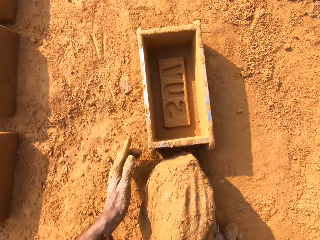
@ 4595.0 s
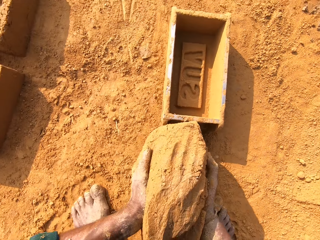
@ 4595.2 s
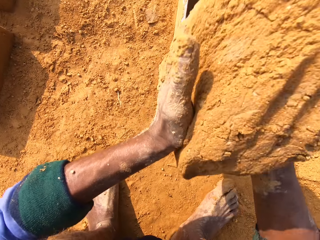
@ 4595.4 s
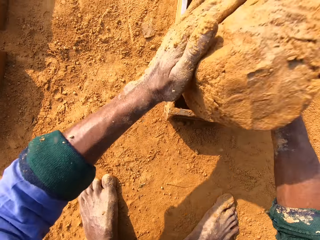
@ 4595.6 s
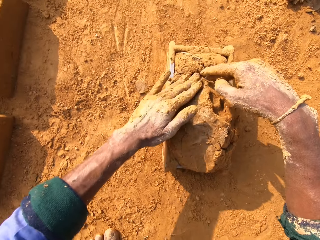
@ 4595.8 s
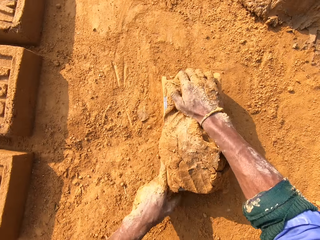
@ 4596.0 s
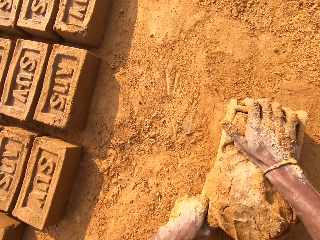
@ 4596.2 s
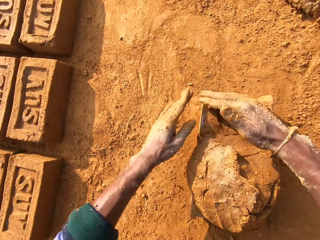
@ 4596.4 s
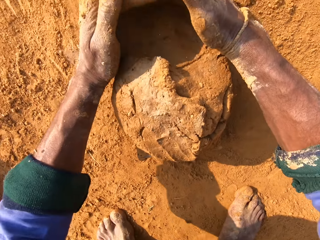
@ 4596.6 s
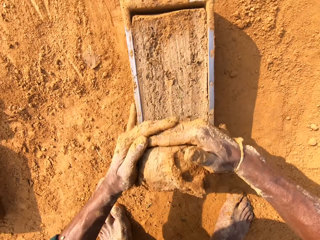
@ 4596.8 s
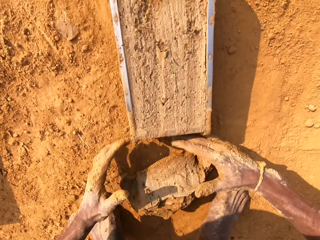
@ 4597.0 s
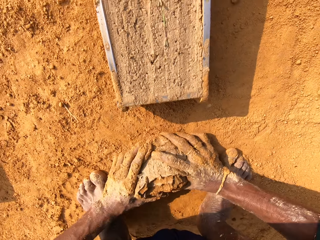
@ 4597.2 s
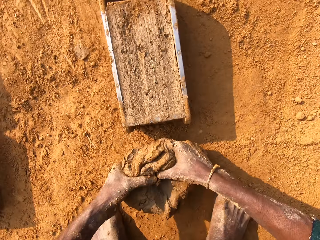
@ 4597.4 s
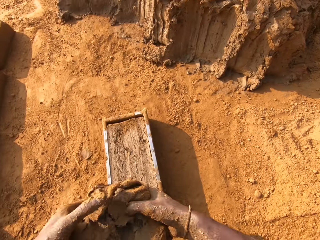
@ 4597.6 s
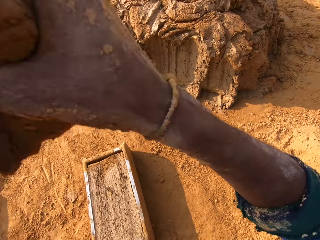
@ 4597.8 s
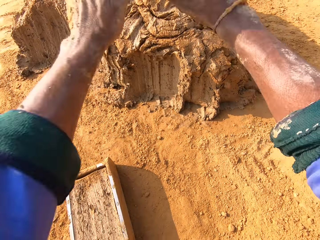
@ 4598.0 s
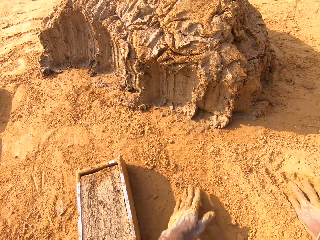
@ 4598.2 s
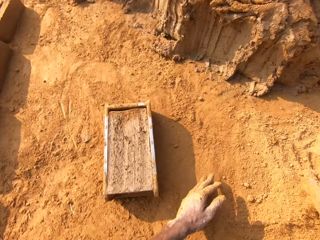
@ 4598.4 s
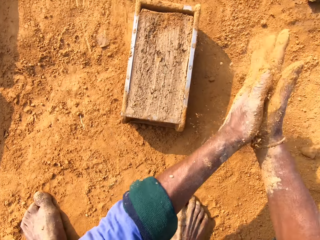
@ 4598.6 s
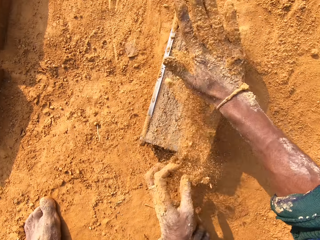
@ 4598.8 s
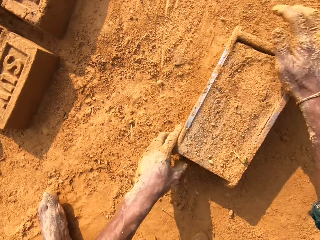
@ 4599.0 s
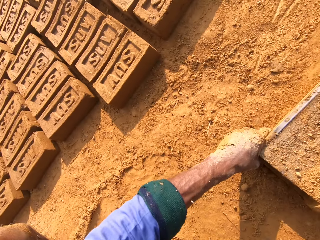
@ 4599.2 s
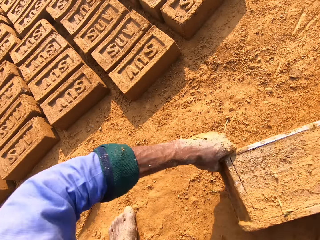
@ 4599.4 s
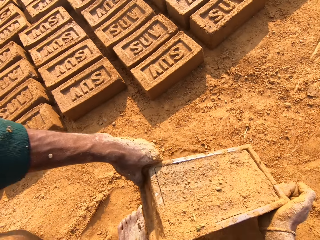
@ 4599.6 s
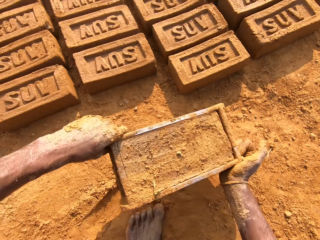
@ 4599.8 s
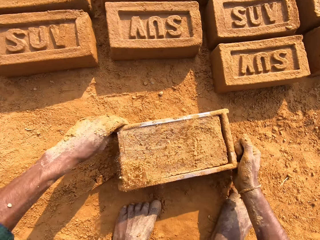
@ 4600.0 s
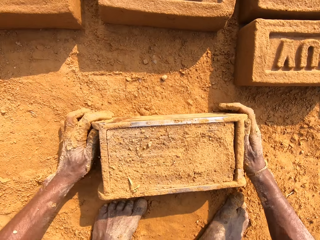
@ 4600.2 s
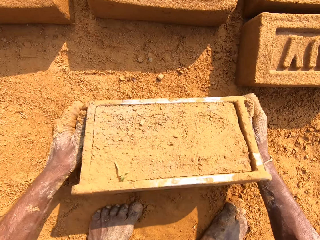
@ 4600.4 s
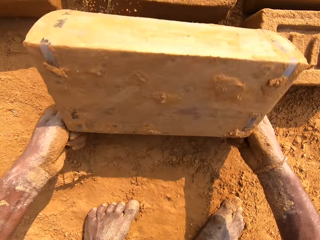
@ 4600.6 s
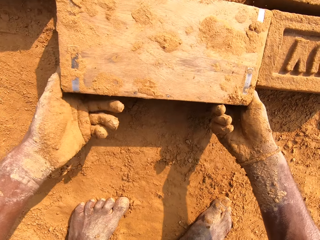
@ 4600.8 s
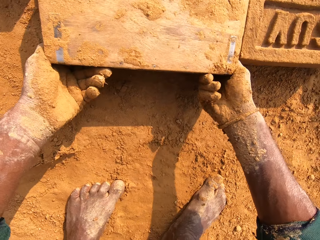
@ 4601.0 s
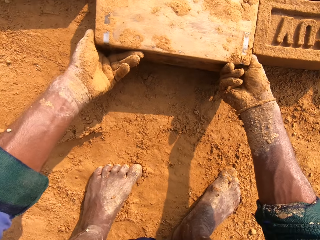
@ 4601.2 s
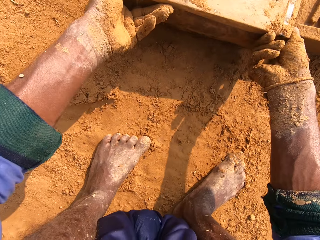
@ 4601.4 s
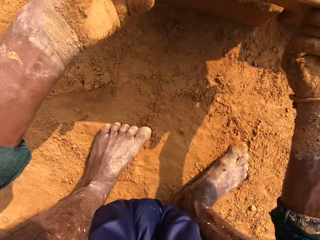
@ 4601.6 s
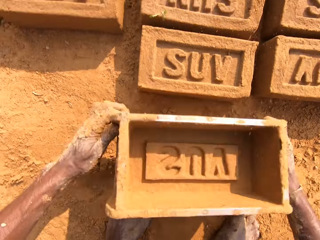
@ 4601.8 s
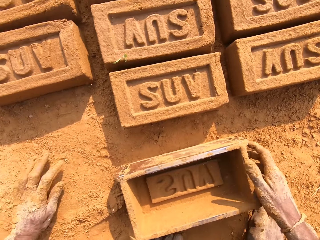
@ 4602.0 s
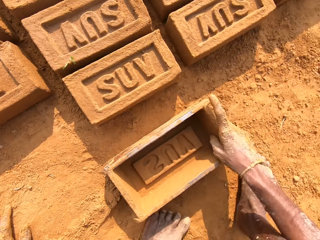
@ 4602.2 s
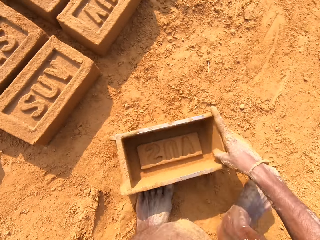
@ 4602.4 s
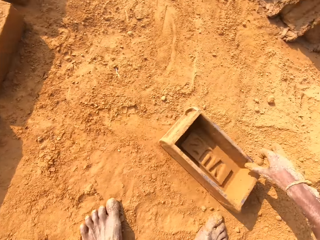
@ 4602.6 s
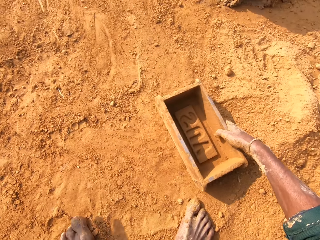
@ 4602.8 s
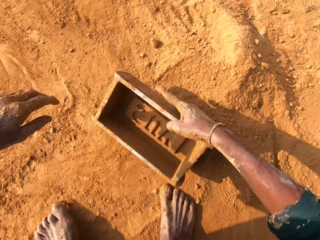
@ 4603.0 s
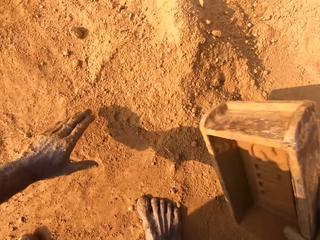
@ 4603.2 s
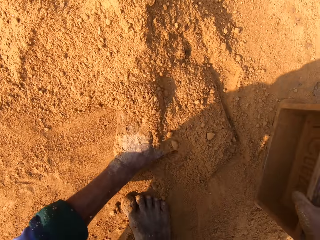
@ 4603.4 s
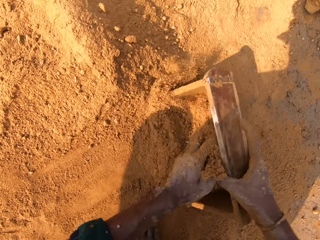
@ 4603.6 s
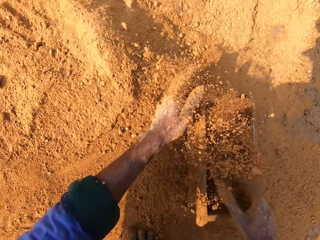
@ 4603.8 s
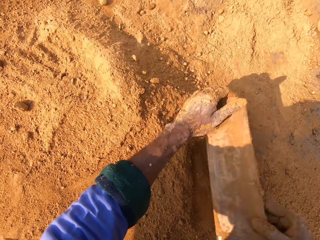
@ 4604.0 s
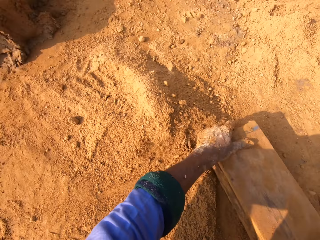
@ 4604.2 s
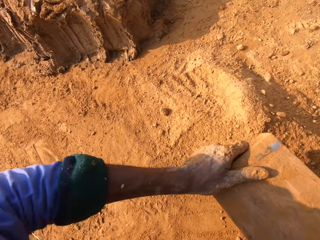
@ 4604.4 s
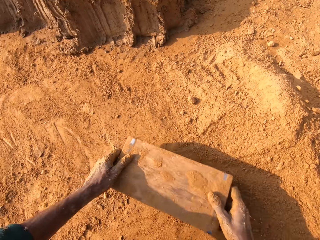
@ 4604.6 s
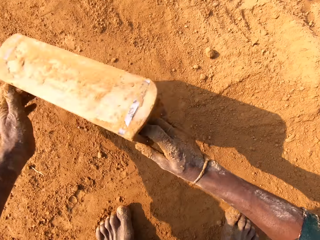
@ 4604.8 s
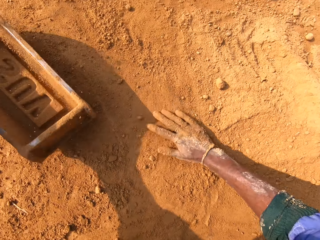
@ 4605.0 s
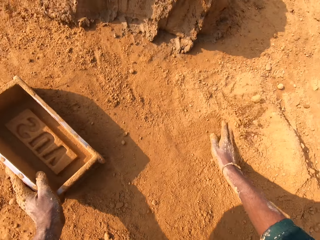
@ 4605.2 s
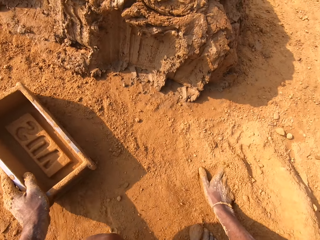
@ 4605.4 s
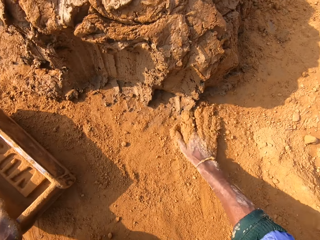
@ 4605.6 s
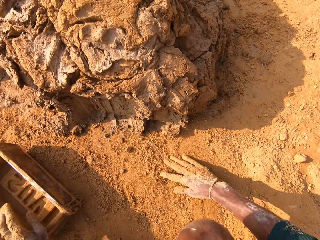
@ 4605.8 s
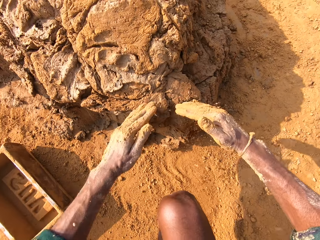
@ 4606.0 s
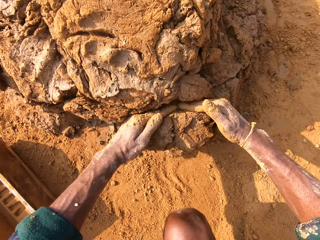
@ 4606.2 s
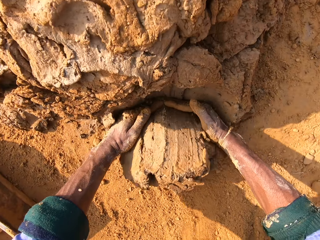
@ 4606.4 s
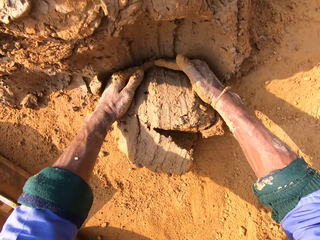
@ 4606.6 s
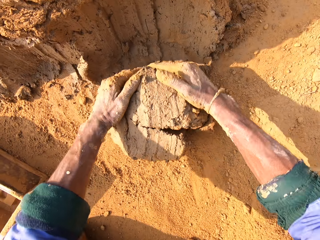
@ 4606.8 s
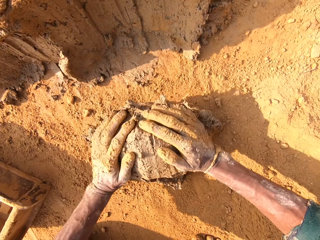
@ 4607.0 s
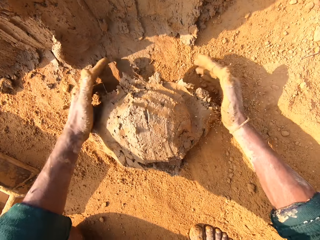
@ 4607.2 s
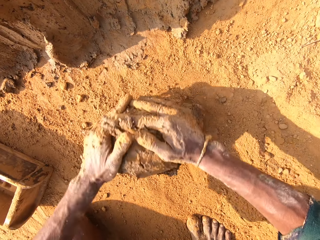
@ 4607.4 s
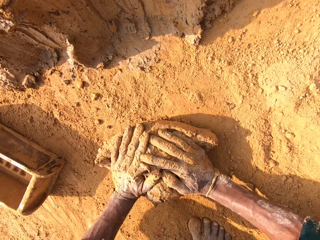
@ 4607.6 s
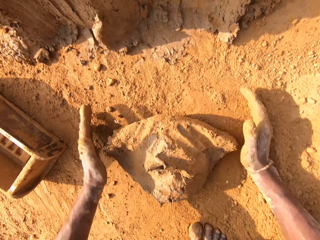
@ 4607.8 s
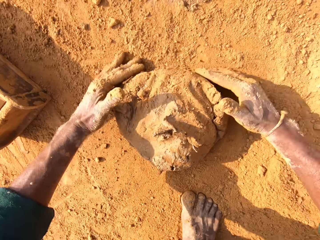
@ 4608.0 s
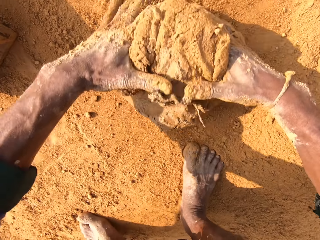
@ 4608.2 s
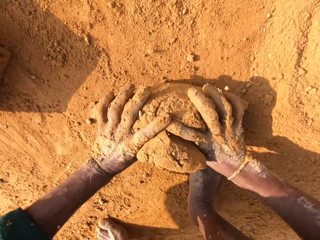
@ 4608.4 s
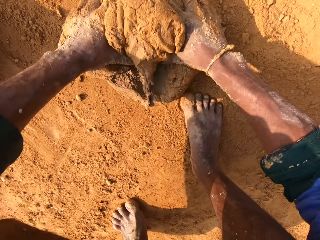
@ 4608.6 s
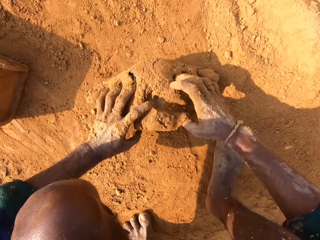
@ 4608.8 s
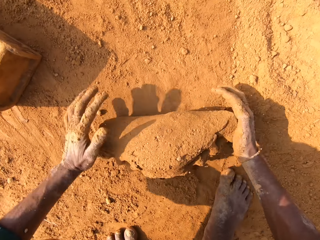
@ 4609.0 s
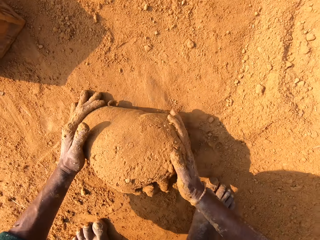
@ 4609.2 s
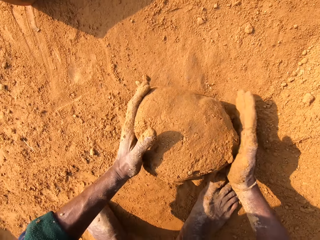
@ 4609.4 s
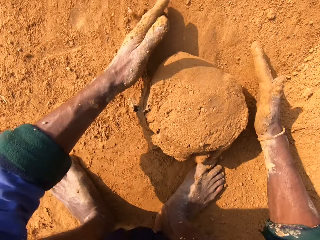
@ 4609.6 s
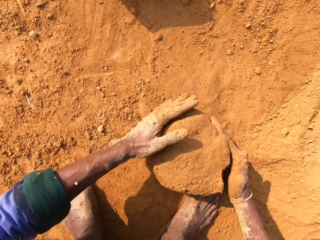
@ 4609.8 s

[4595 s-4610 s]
The camera wearer puts the clay in the brick mold. They remove excess clay. They put back the clay. They put sand on the brick mold. They put the clay brick on the ground. They put sand into the clay mold. They remove sand from the clay mold. They scoop the clay. They roll the clay. They cut the clay with a hand.

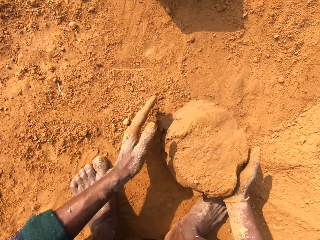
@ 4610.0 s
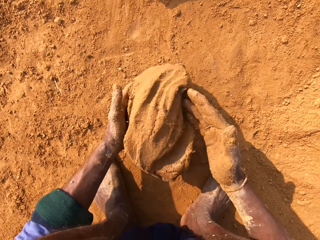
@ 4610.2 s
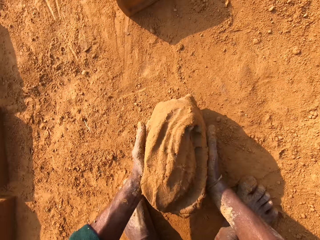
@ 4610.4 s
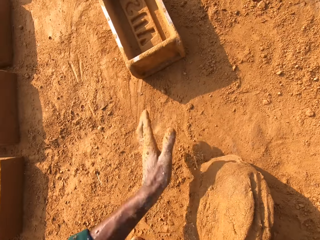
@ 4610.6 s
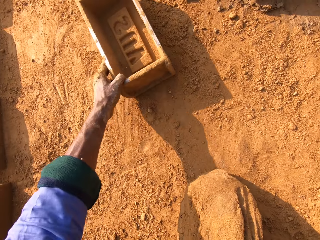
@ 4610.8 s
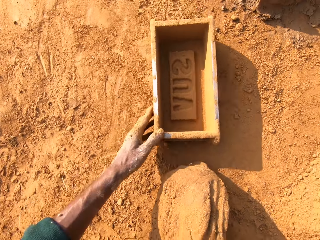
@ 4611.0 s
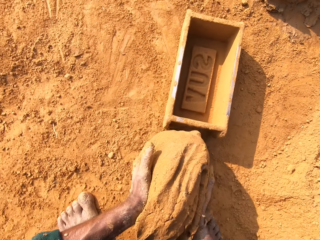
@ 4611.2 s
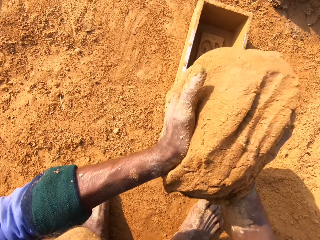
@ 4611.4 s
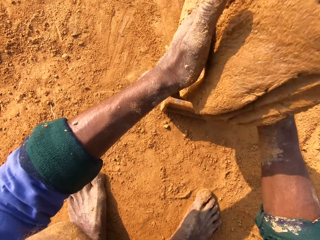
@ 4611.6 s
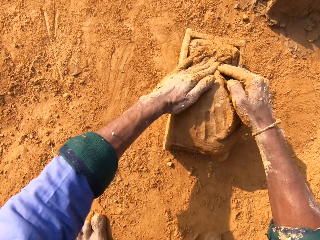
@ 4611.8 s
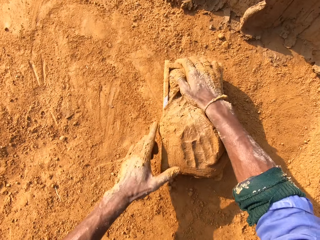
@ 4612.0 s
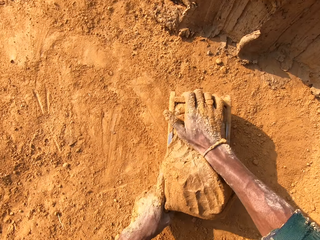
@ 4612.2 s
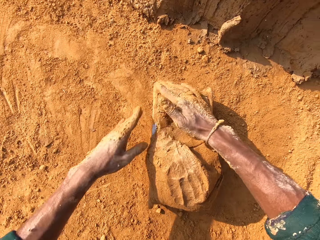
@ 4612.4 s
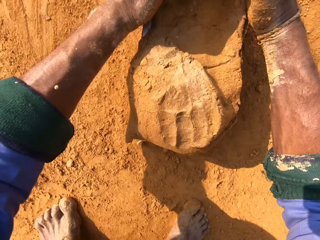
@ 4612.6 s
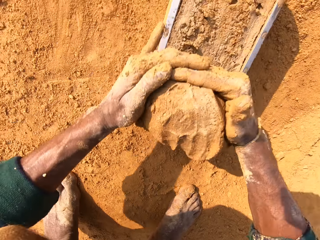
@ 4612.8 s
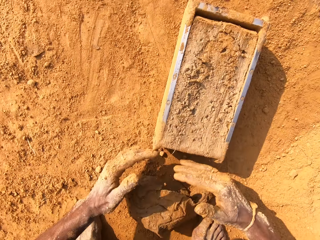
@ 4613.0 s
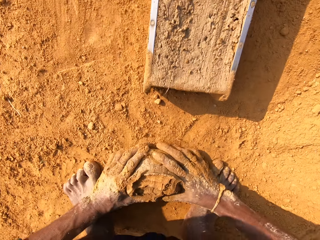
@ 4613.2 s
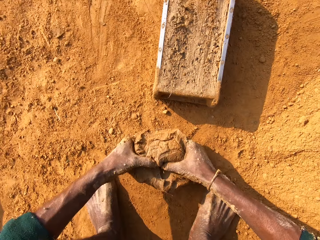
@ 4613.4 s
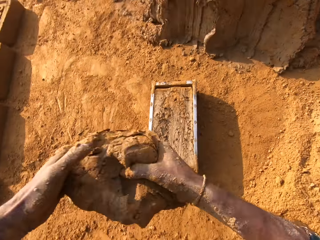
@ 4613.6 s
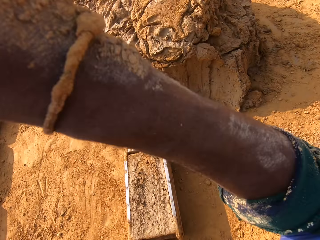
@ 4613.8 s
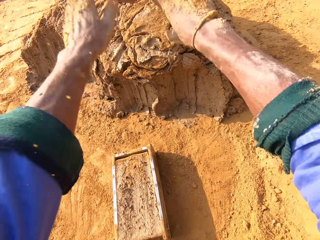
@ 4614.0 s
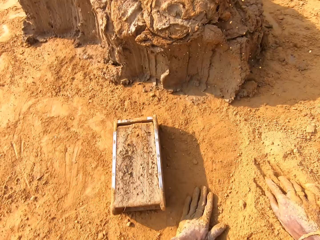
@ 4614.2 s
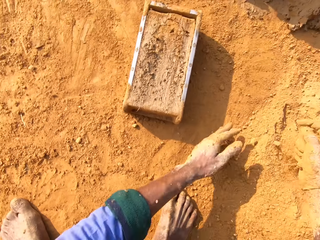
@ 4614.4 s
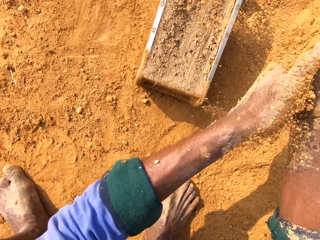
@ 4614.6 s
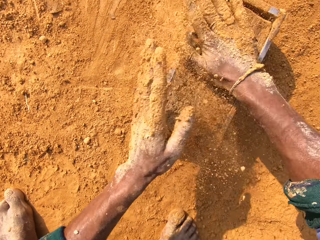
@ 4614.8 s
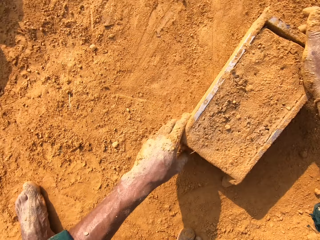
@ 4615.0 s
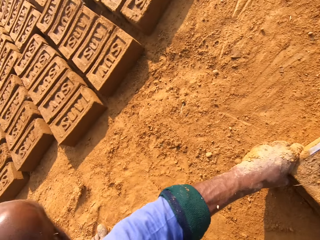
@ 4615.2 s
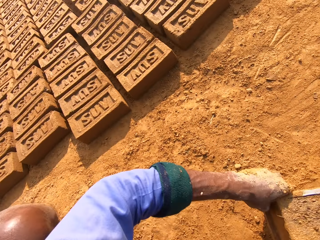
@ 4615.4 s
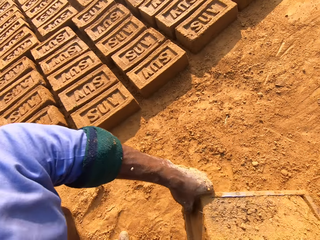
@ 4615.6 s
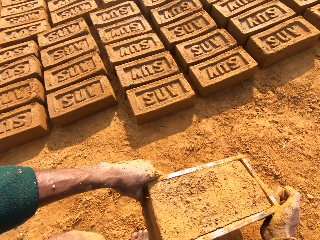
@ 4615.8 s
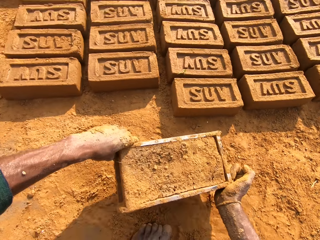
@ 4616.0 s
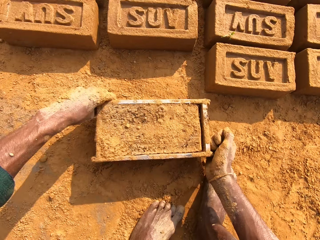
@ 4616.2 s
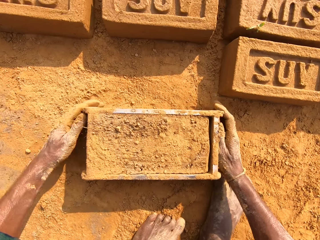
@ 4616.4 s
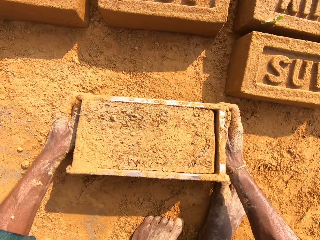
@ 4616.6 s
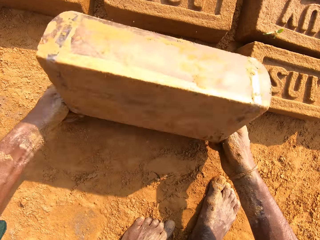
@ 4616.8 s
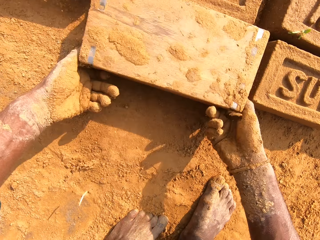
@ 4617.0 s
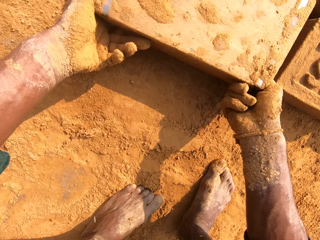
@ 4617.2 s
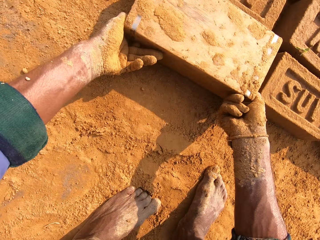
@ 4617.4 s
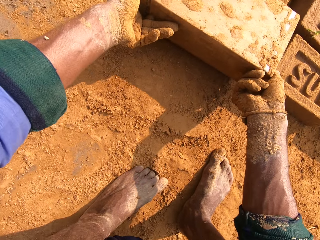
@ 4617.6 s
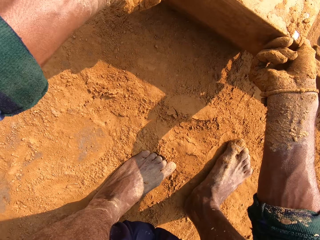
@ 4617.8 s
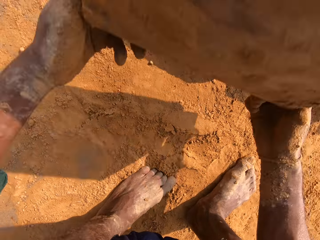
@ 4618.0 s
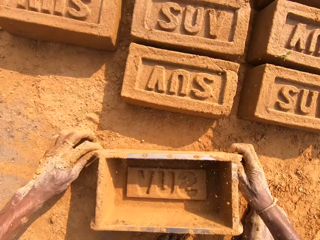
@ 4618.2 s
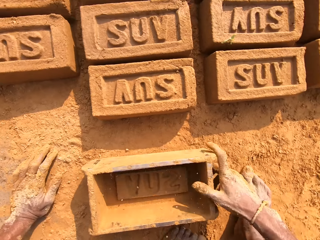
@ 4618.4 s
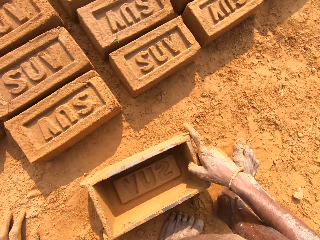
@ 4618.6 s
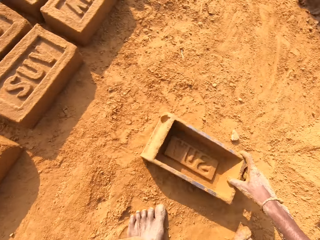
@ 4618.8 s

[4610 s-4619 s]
The camera wearer puts the clay in the brick mold. They remove the excess clay. They put back the clay. They put sand on the brick mold. They put the clay brick on the ground.
